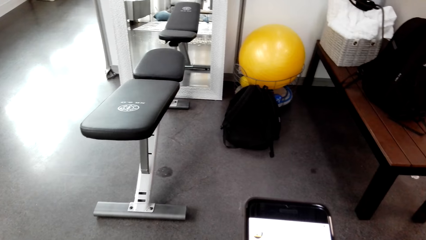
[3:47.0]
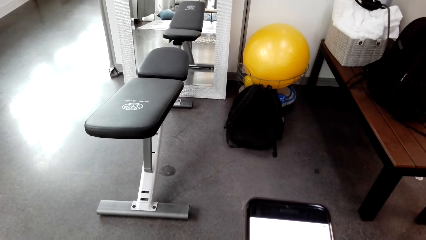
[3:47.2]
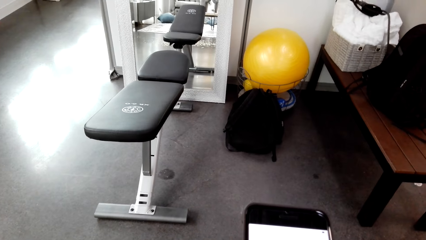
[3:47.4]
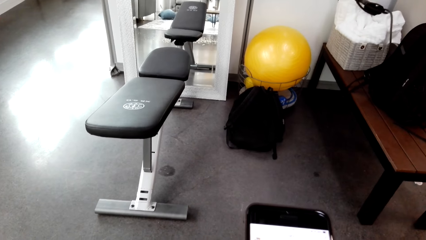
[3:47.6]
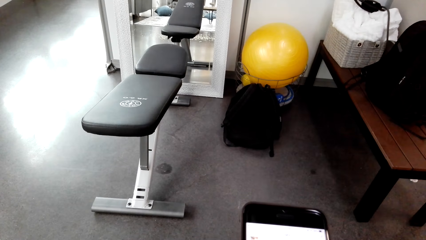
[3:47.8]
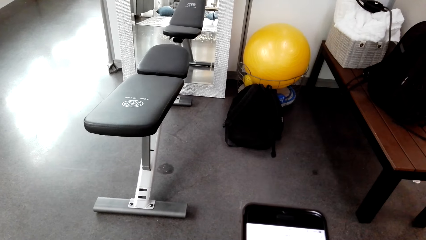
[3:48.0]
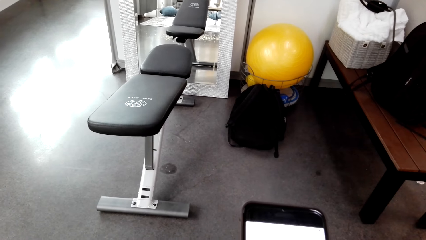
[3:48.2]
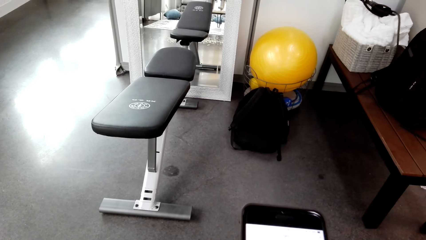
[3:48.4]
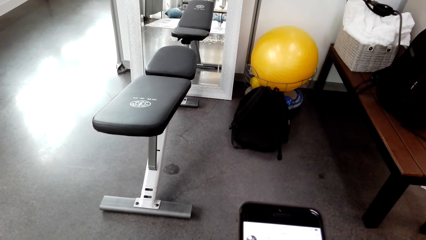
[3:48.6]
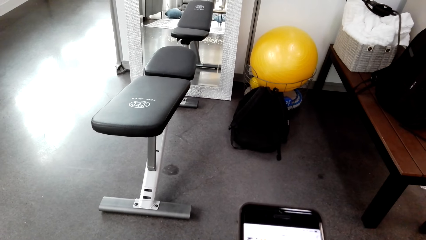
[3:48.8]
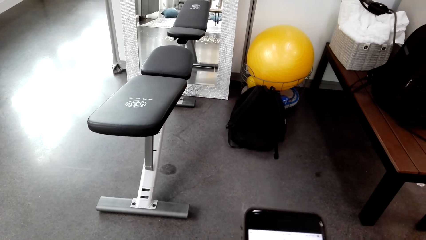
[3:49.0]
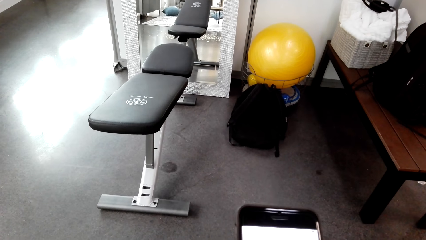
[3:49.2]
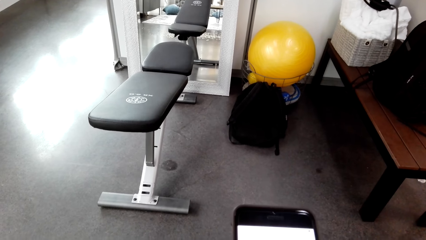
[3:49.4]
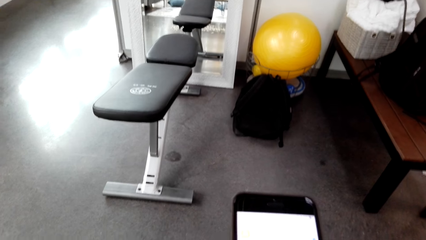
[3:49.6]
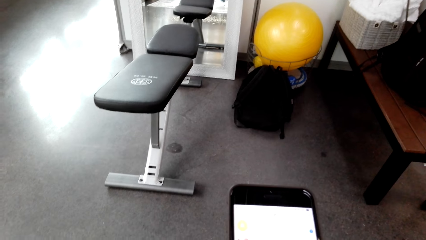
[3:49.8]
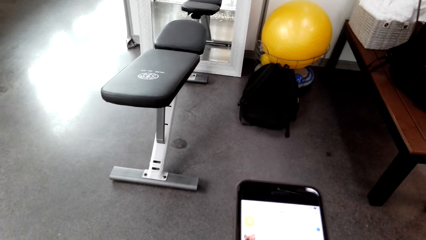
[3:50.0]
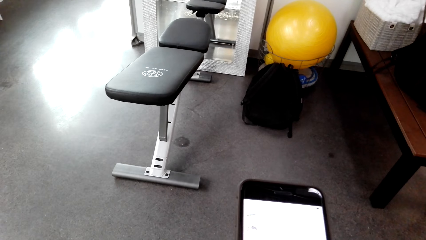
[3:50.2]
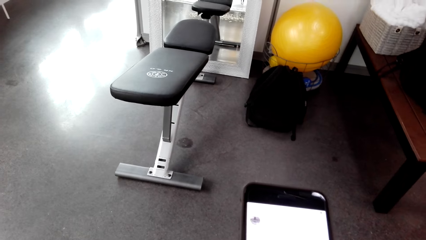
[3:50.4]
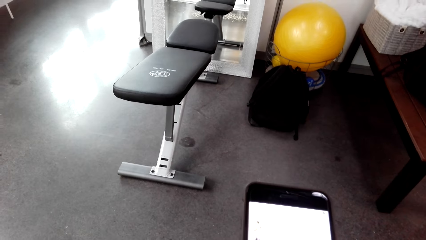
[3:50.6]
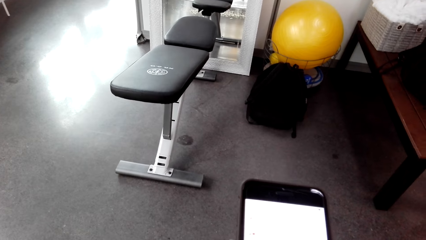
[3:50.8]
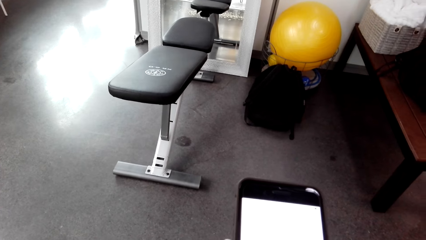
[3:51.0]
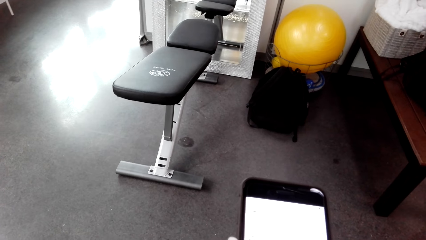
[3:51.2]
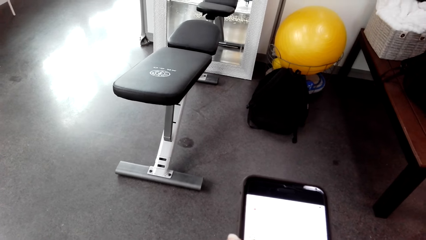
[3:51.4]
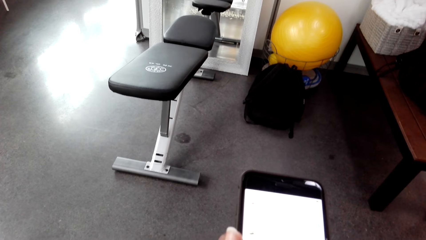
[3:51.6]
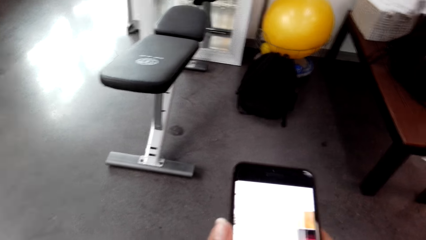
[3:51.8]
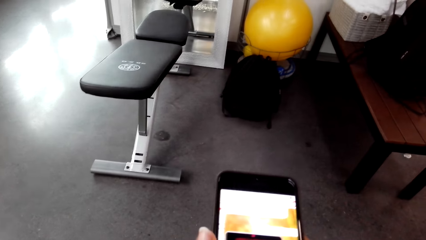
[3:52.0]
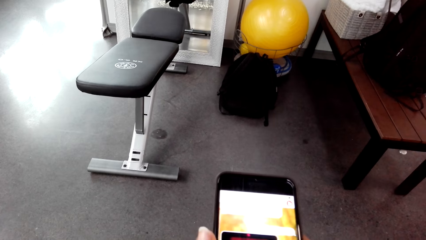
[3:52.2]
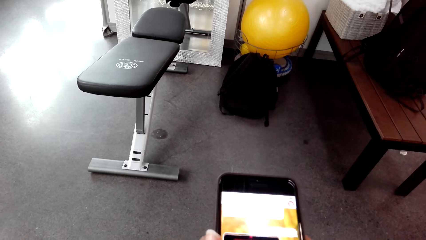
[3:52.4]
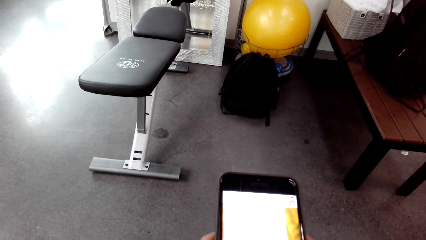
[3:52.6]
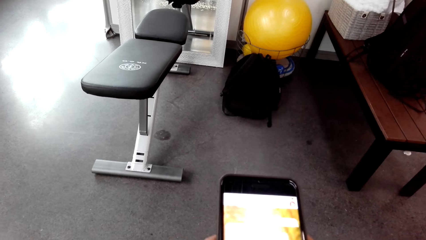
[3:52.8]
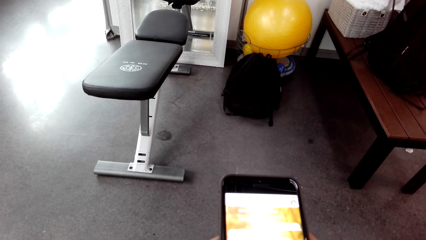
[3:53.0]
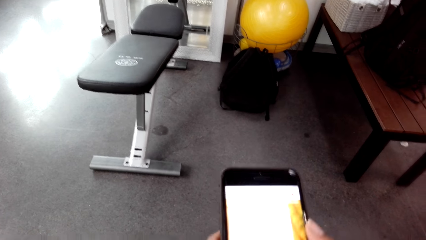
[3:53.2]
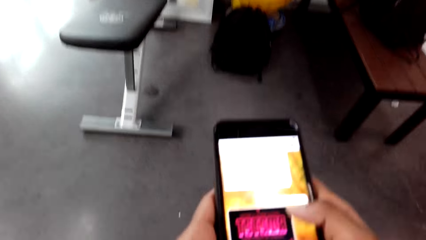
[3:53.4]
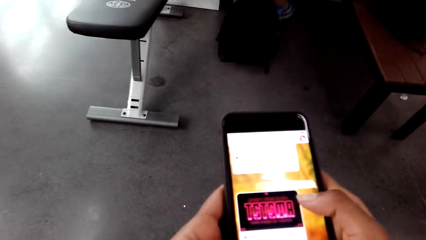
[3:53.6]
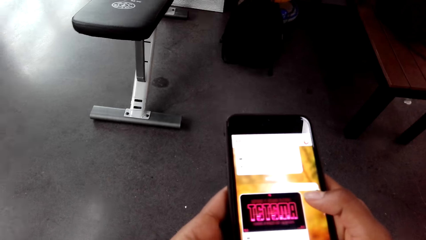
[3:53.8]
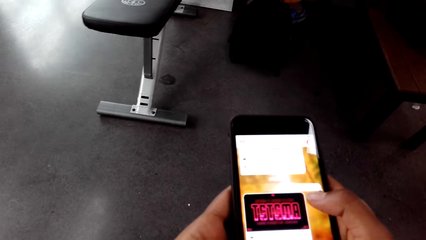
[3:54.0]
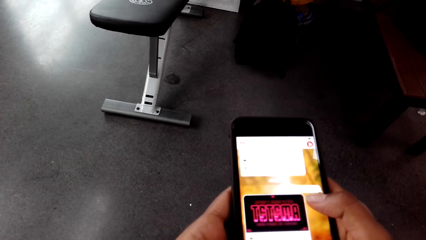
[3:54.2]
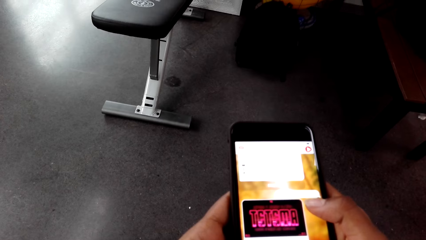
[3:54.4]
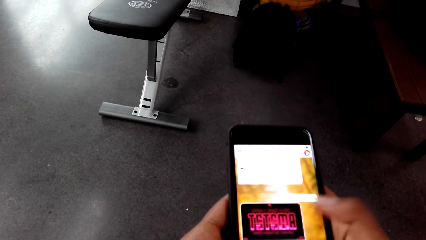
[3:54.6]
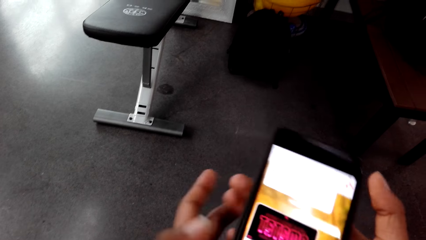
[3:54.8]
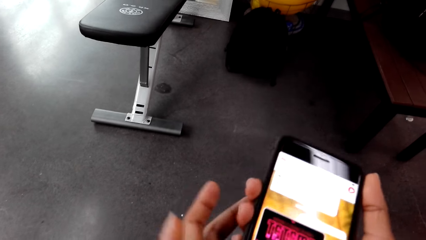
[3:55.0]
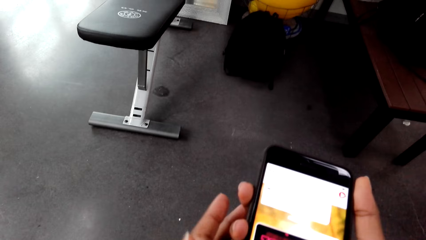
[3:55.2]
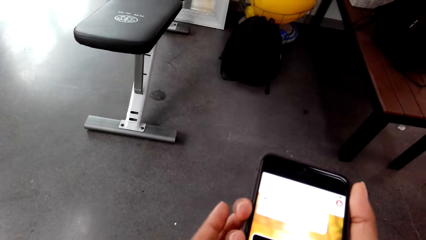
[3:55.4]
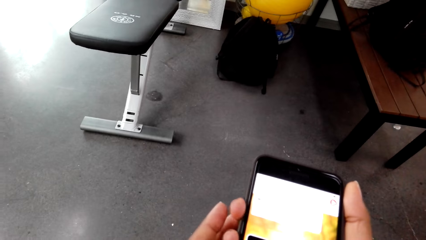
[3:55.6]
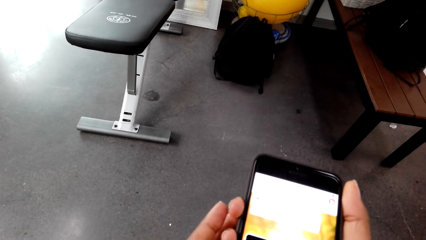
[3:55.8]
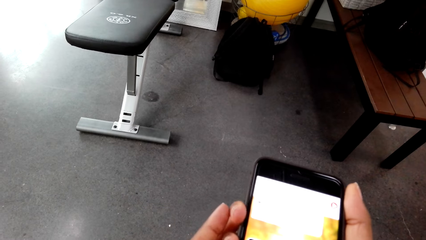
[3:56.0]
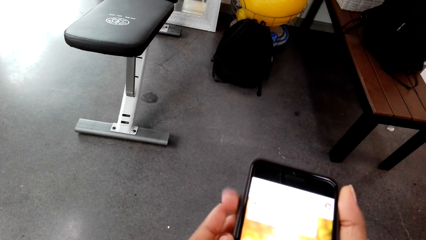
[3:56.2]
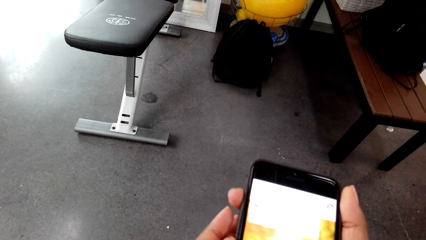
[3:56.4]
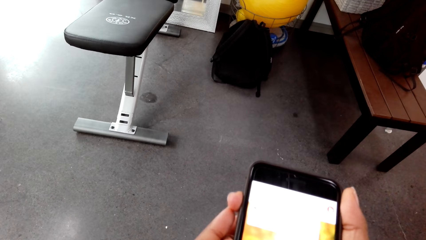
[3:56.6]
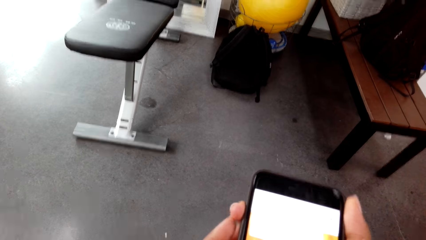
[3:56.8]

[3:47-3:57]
The camera wearer stares at her phone. They hold the phone. They scroll through the phone. They press the phone.

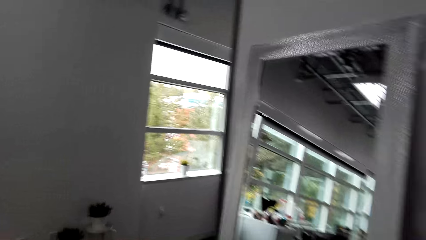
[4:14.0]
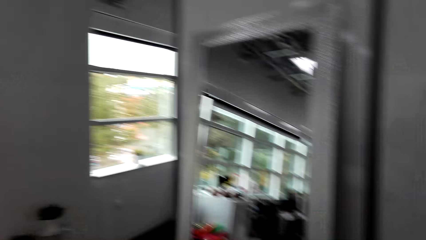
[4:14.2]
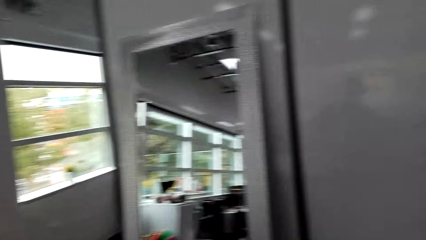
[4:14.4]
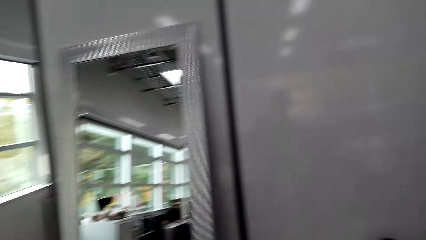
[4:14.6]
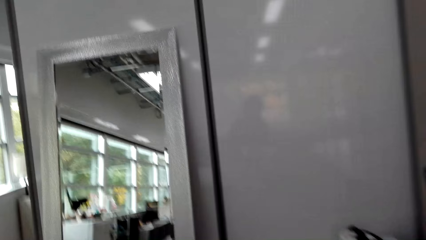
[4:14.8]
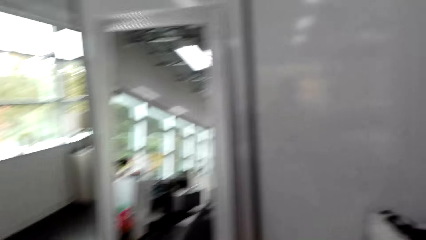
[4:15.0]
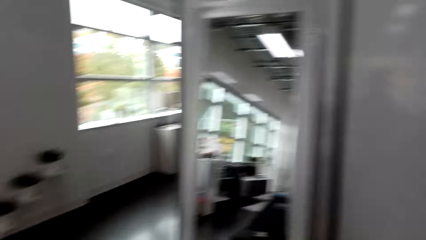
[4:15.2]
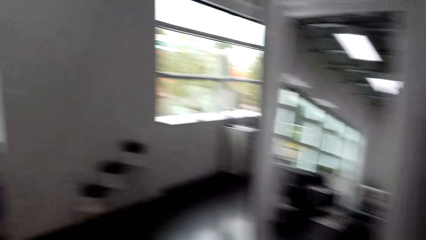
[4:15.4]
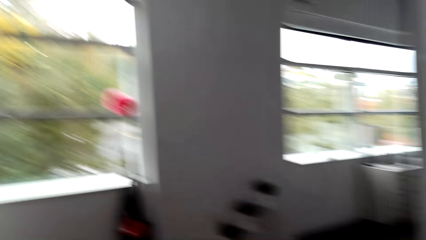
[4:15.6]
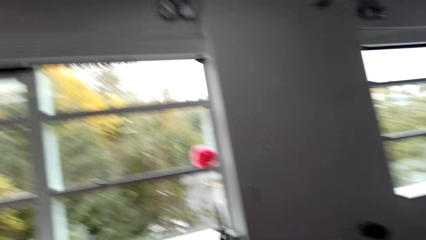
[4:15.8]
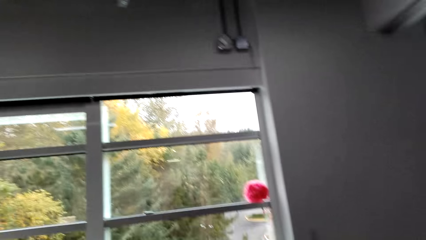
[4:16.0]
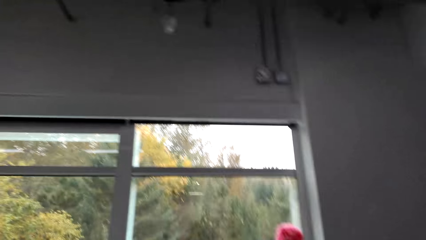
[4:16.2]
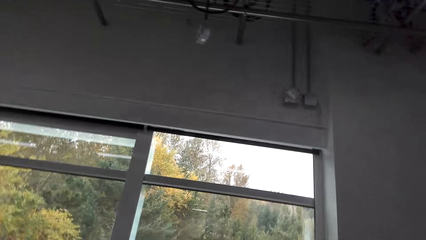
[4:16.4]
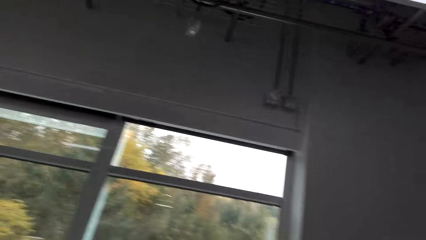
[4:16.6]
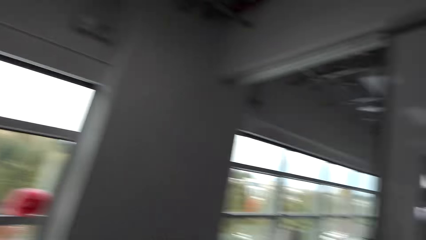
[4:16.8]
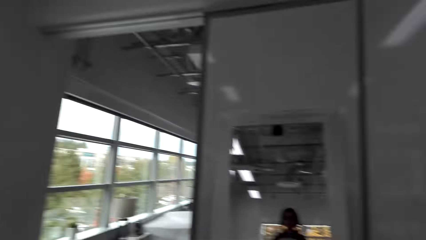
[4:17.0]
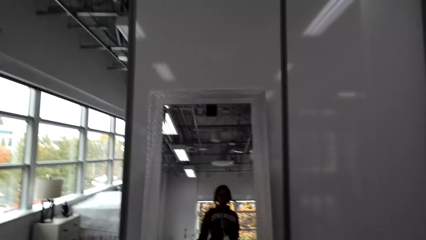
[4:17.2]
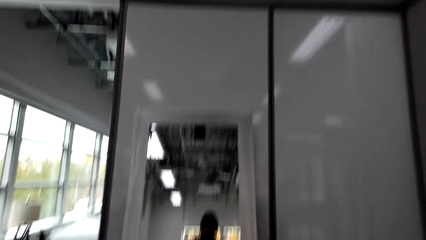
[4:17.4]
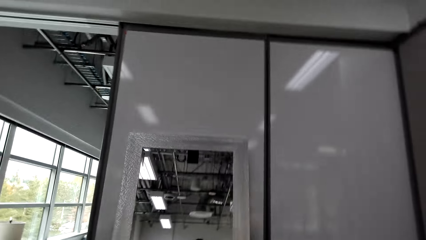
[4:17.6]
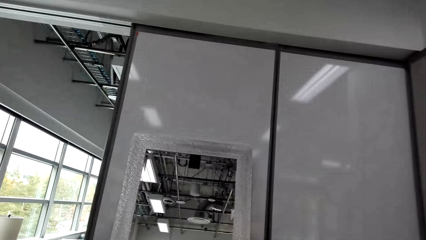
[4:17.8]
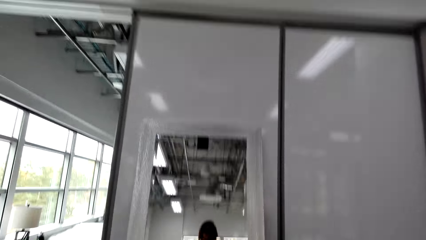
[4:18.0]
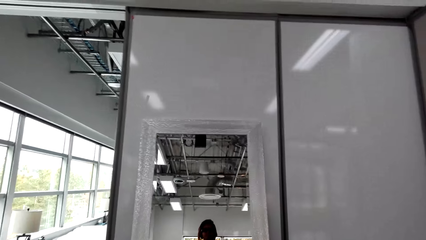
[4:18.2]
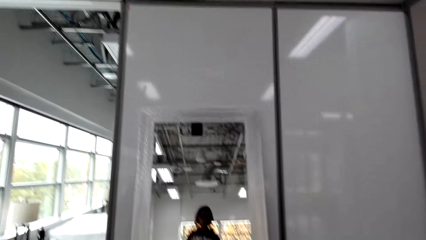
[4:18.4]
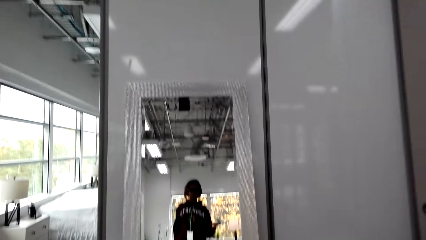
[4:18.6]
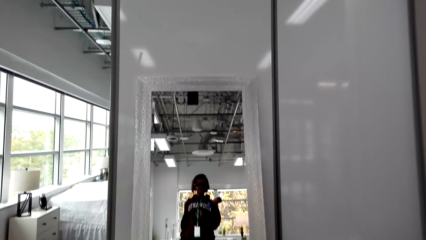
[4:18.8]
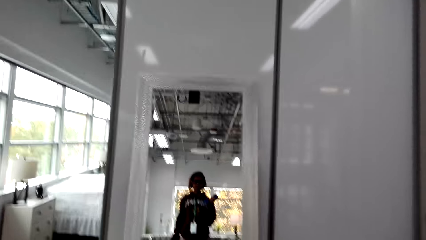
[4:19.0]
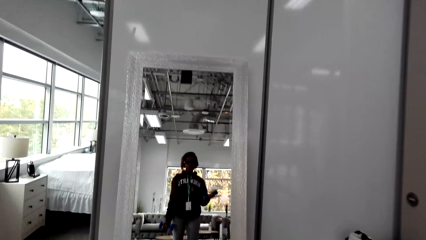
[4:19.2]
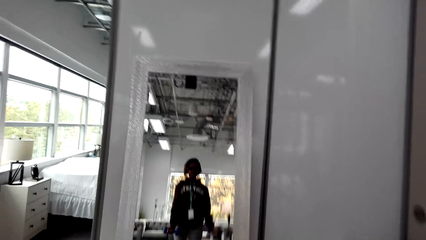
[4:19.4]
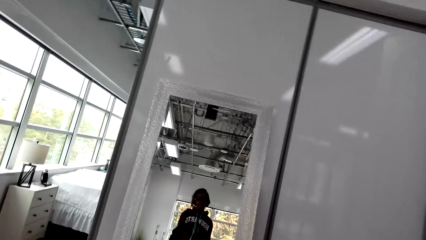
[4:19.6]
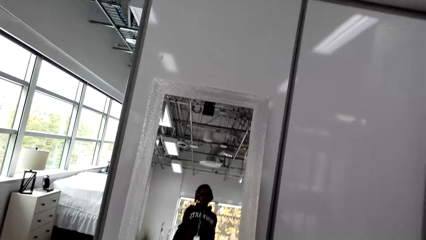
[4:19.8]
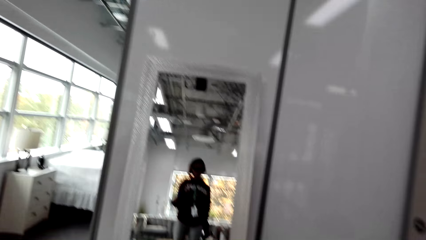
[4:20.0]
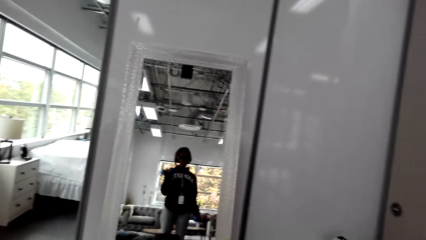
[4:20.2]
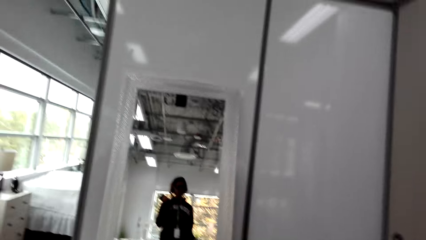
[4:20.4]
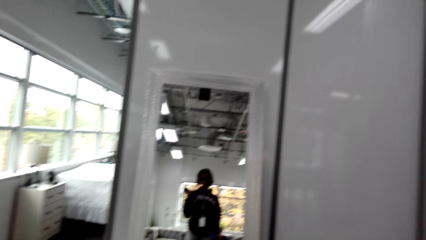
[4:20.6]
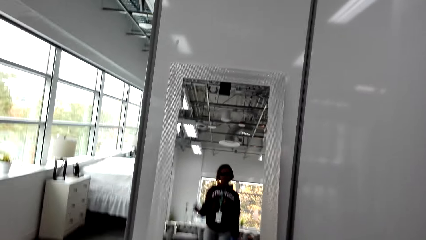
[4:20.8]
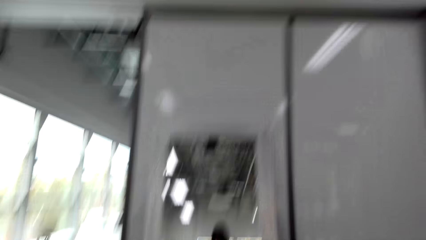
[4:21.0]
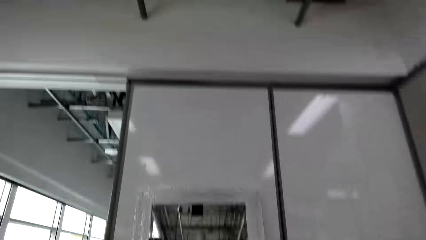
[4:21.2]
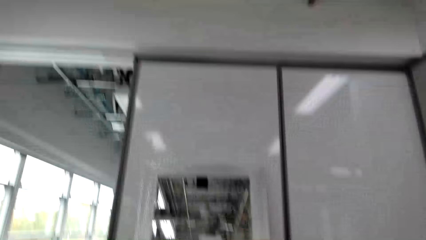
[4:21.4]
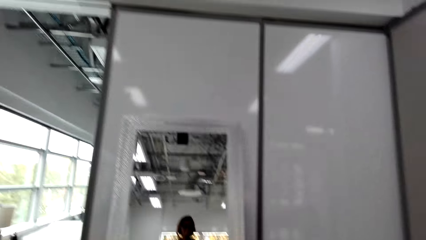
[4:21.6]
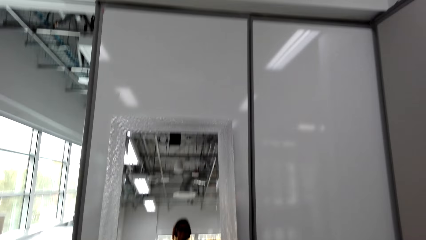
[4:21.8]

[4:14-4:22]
The camera wearer looks around the apartment. They stare at the window. They look around. They stare at the mirror. They lift dumbbells.
